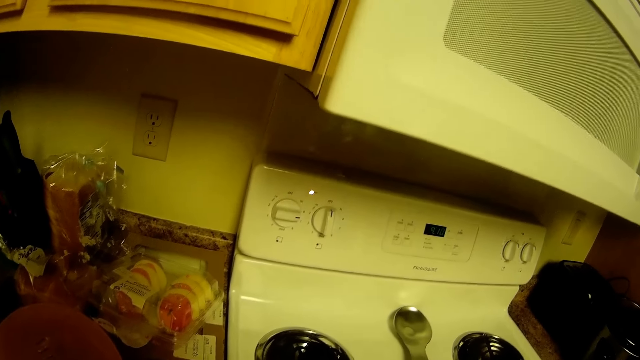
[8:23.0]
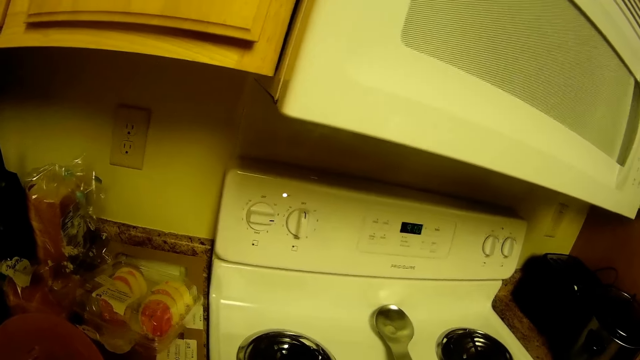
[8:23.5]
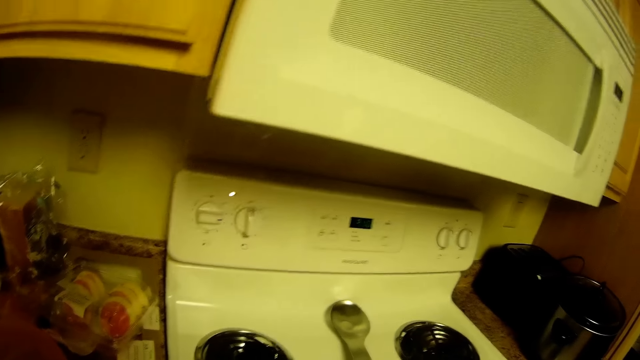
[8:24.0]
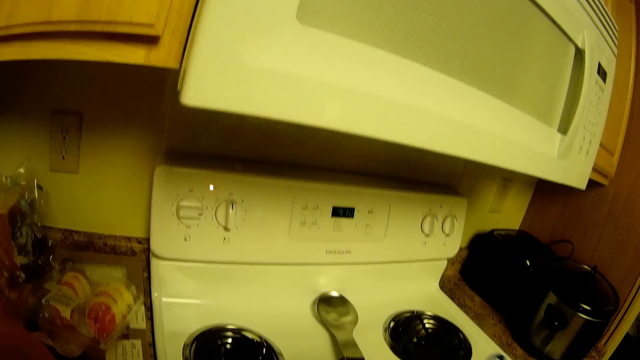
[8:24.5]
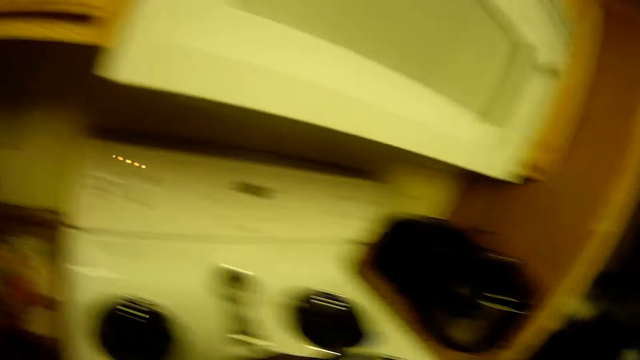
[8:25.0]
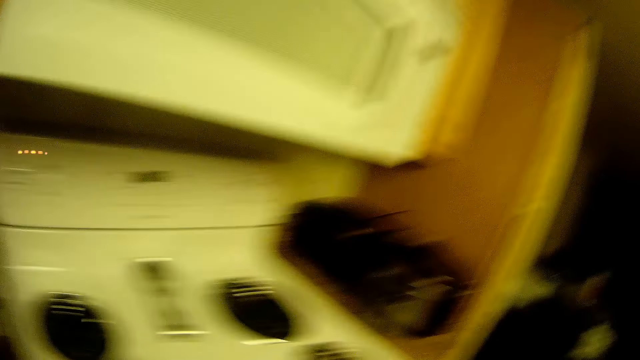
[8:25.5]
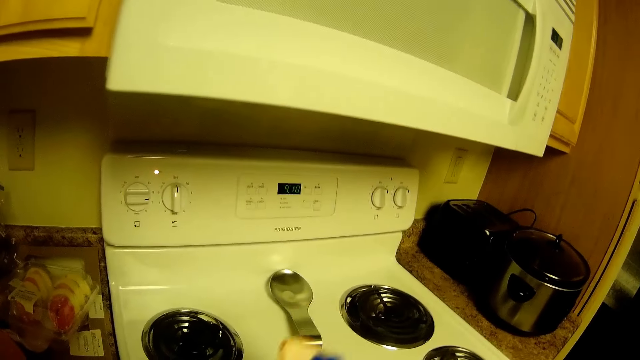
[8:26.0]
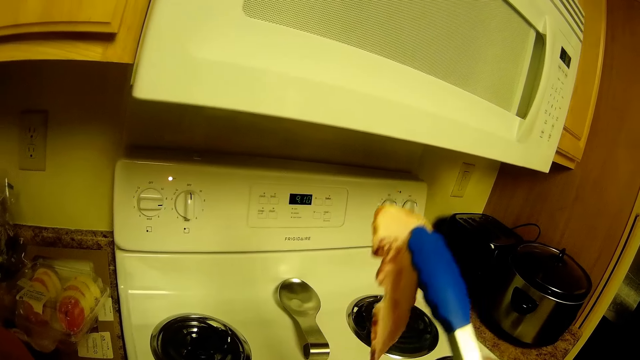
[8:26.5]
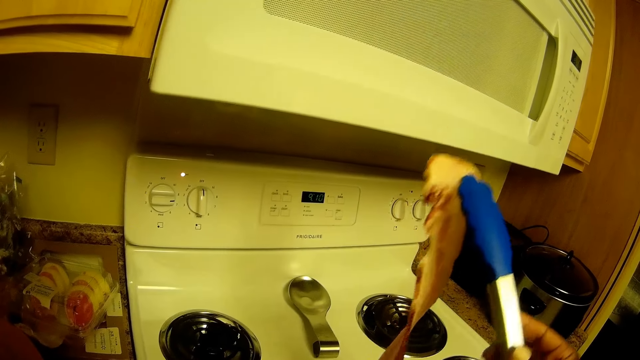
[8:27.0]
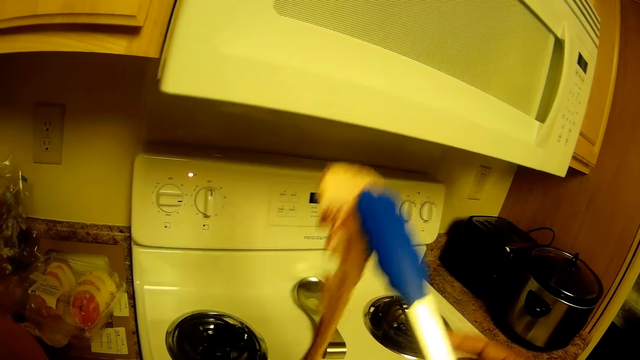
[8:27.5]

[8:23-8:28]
The camera wearer pulls up a piece of cold cut with the pair of tongs from the pan on the cooker with her right hand.

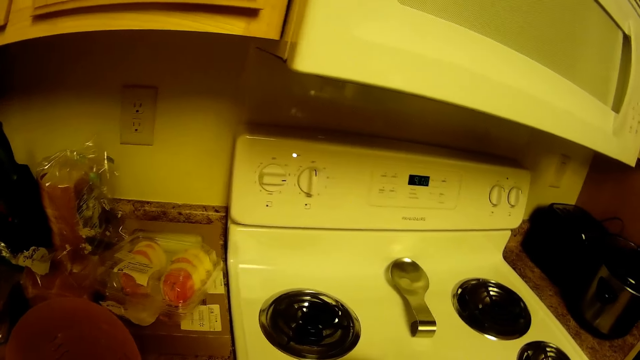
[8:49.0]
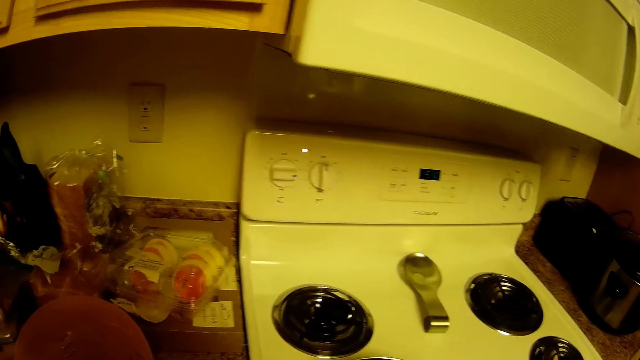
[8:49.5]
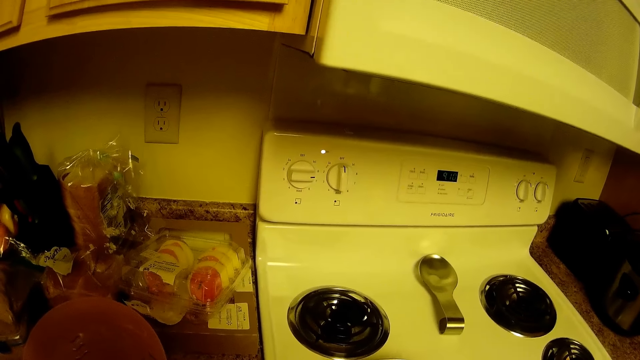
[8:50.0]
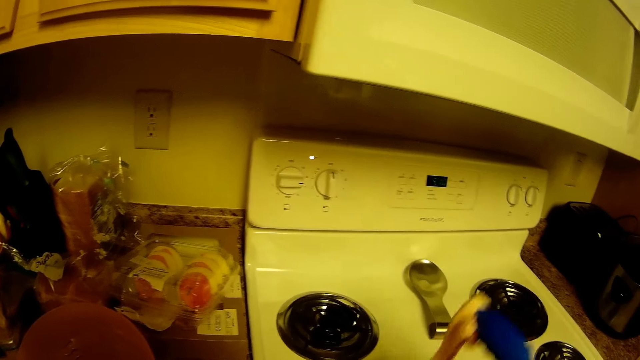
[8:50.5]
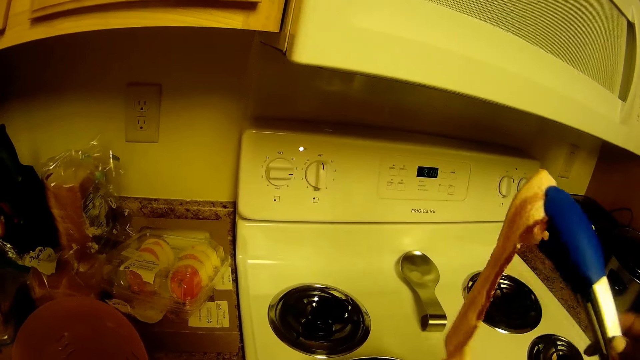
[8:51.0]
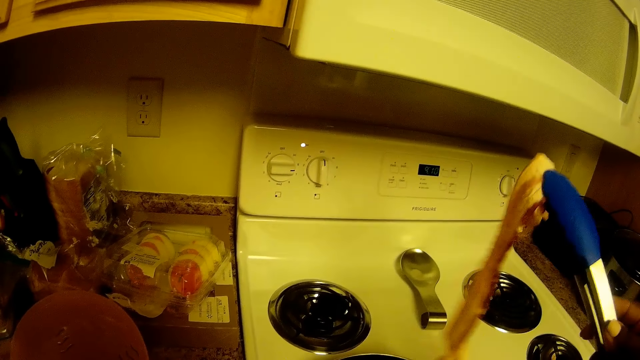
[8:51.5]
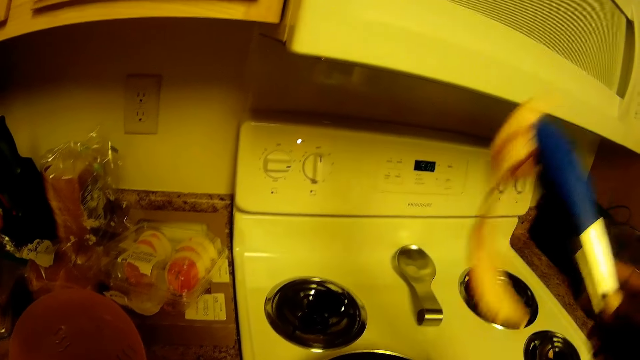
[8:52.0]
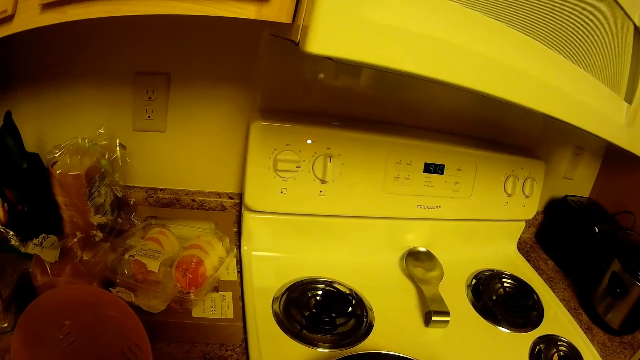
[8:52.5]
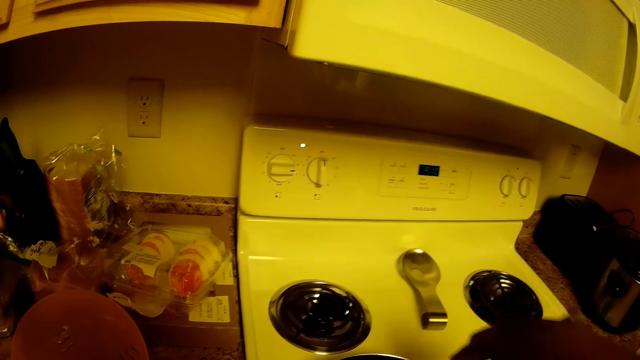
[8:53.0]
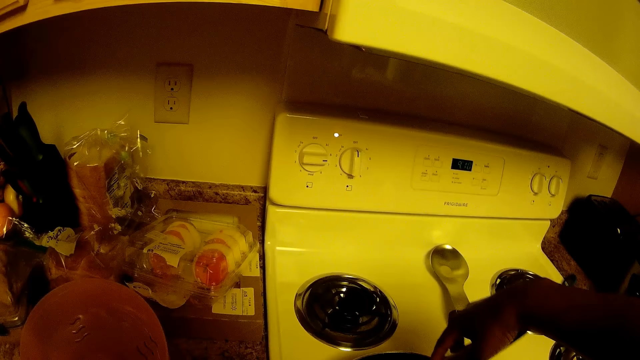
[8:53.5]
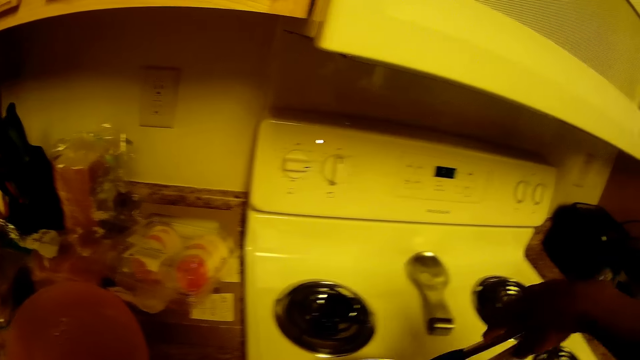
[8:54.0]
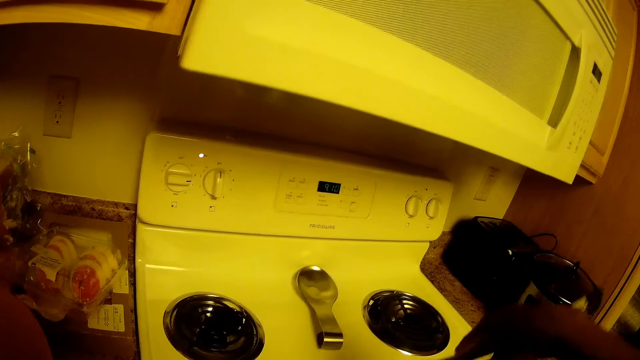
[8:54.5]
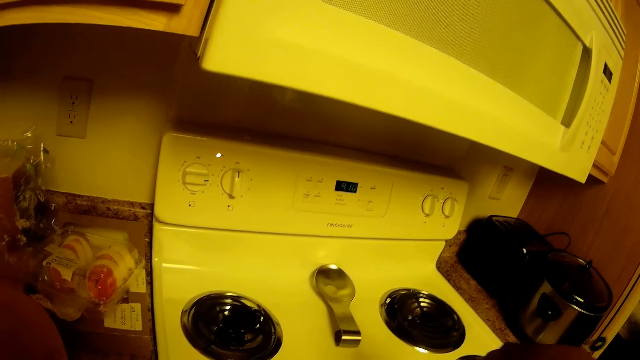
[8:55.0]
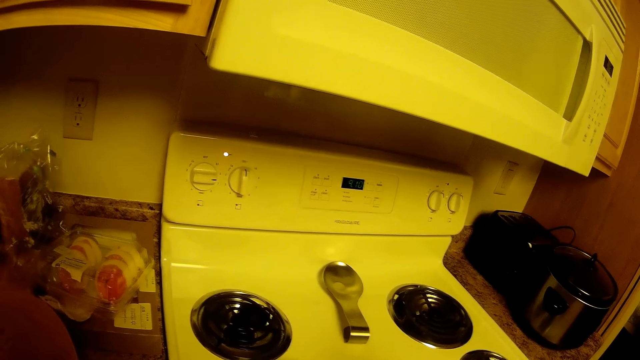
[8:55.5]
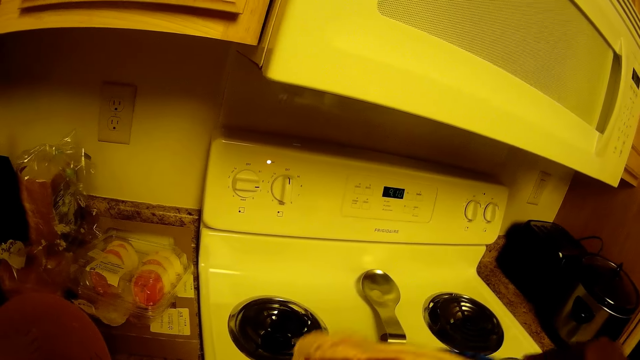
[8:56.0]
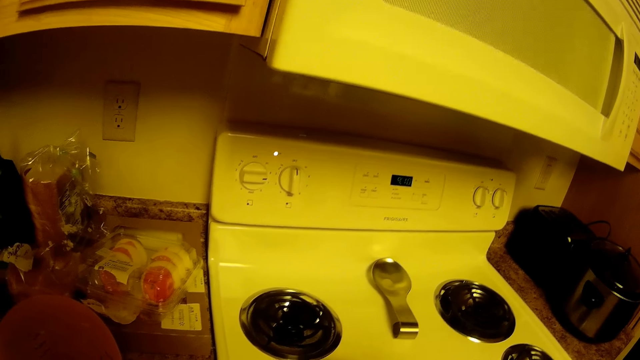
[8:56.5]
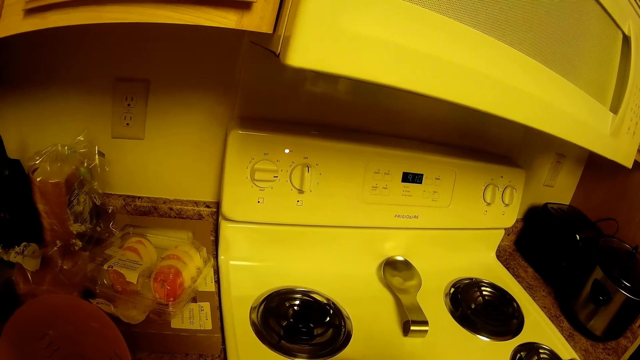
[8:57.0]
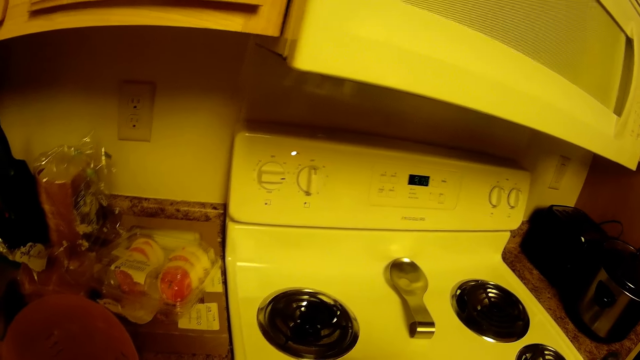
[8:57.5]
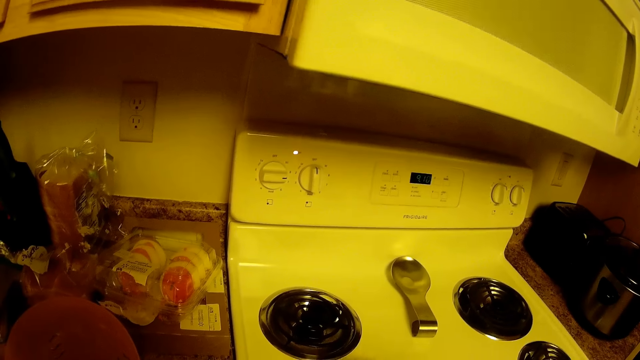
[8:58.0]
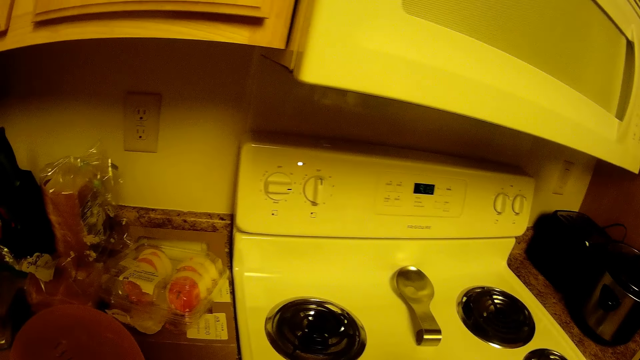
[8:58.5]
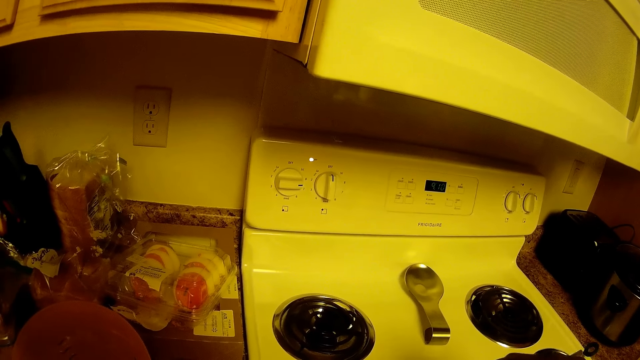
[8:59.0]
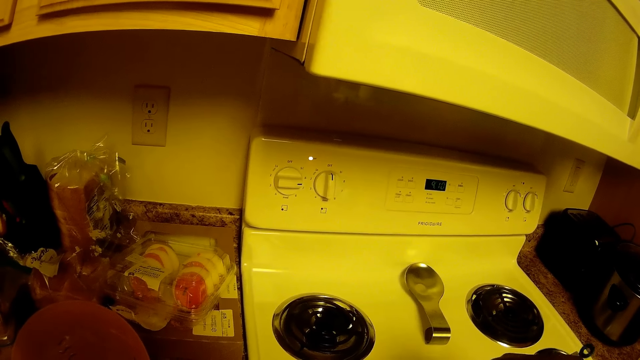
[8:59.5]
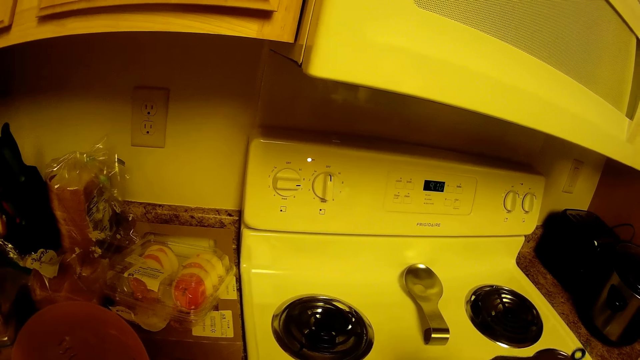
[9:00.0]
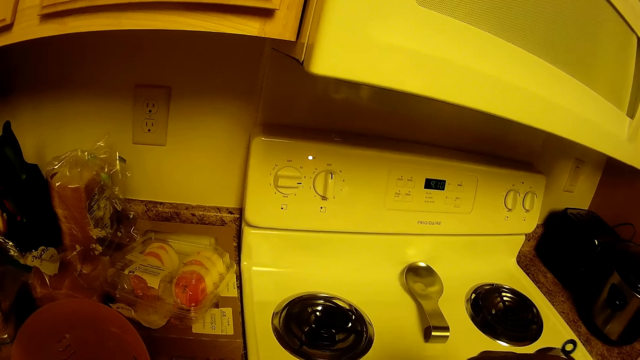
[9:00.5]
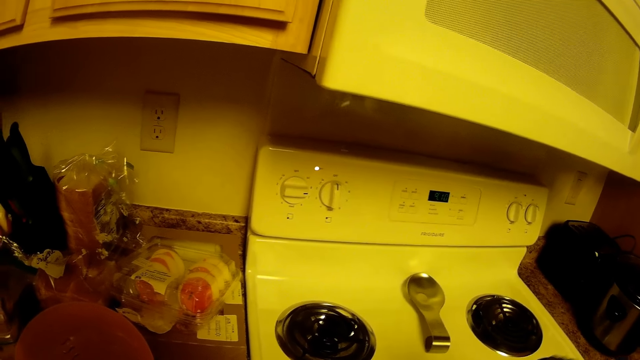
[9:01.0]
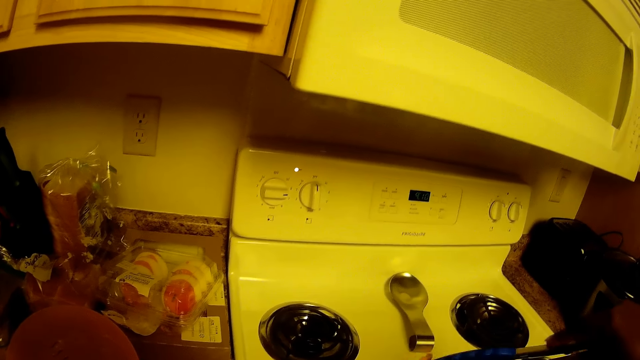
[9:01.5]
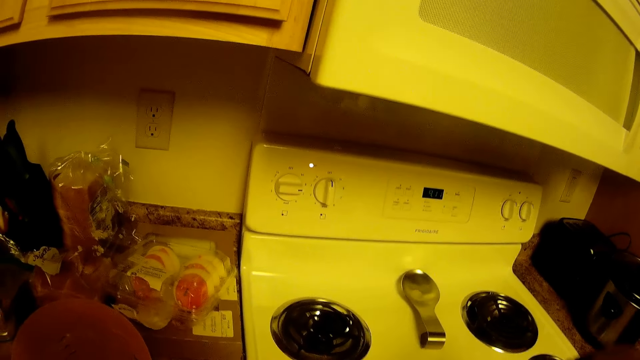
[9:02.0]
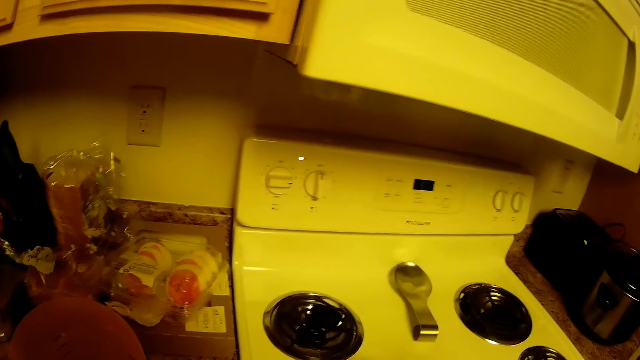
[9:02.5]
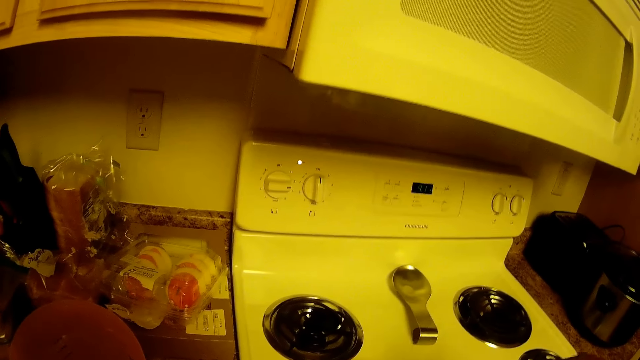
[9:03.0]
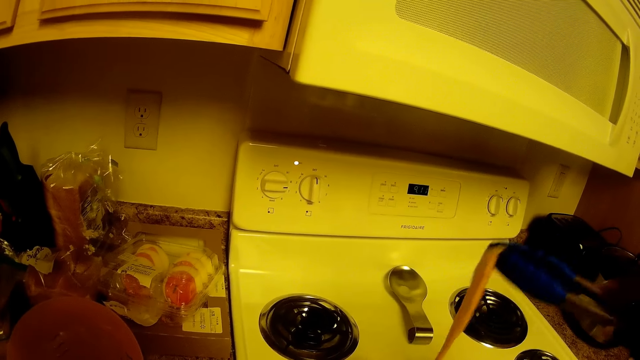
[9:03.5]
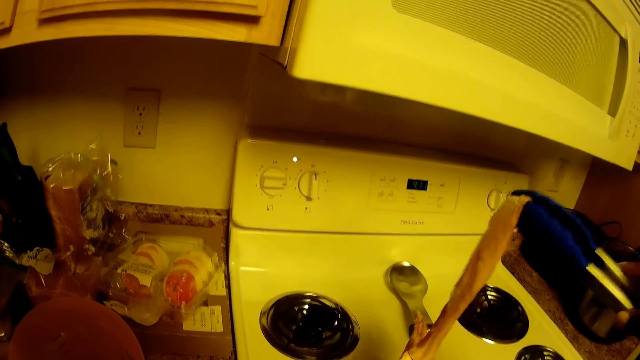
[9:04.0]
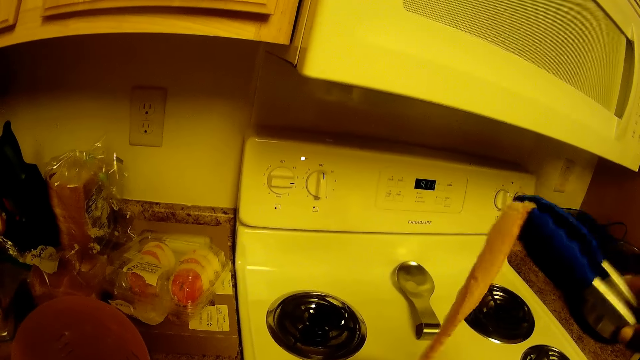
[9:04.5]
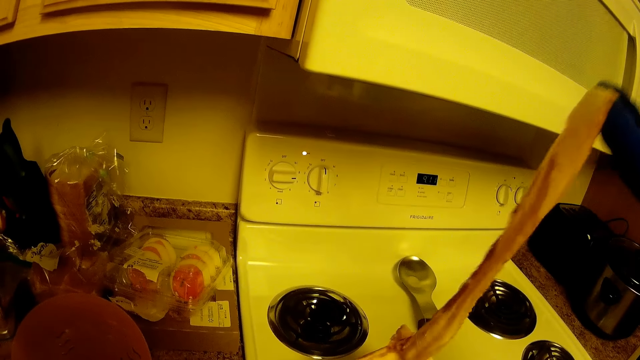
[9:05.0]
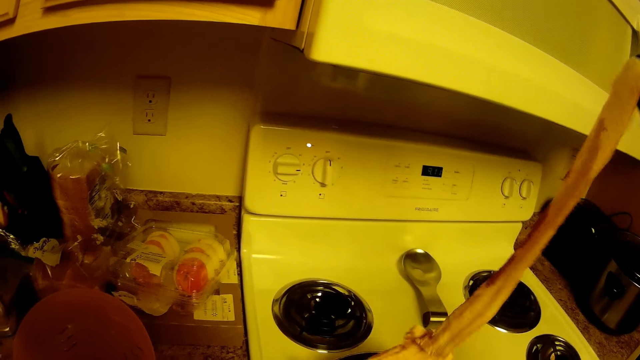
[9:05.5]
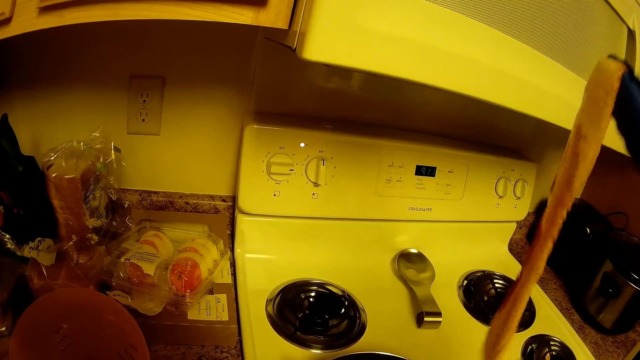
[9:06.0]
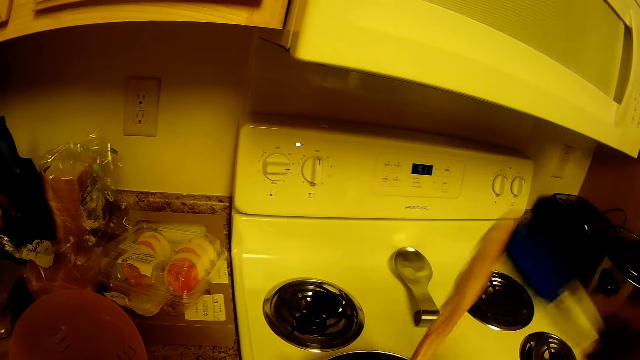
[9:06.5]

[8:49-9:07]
The camera wearer pulls up a piece of cold cut with the pair of tongs from the pan on the cooker with her right hand. She looks around the kitchen. She pulls up a piece of the cold cut with the pair of tongs from the pan on the cooker with her right hand again.
